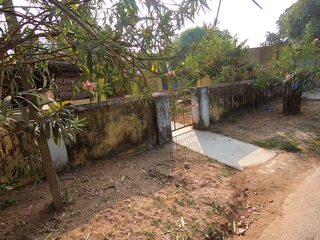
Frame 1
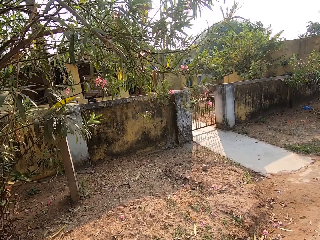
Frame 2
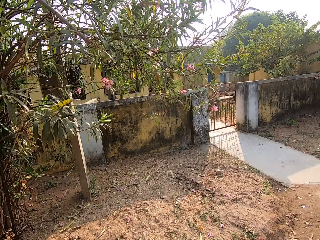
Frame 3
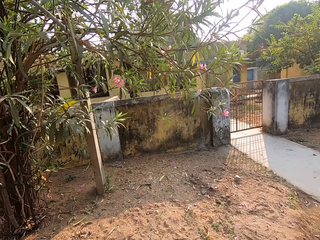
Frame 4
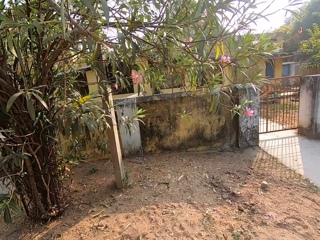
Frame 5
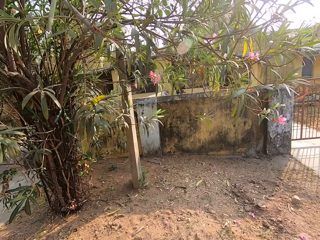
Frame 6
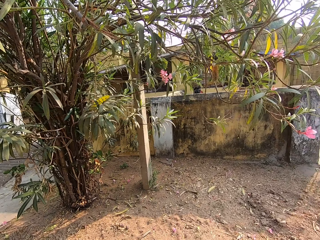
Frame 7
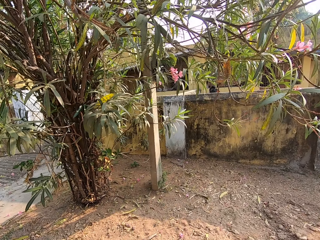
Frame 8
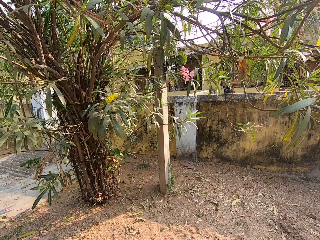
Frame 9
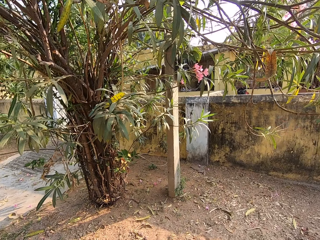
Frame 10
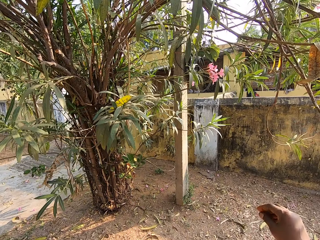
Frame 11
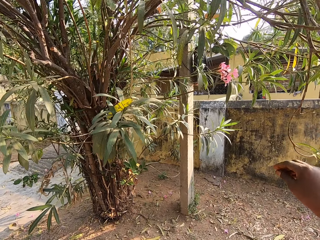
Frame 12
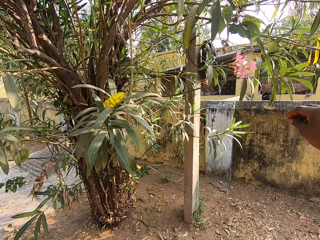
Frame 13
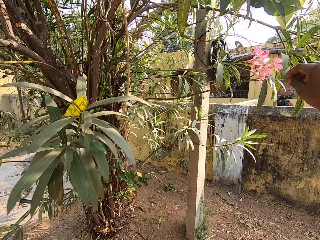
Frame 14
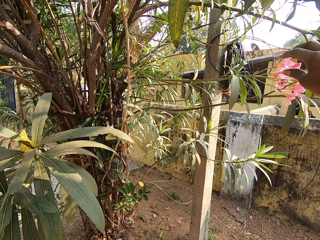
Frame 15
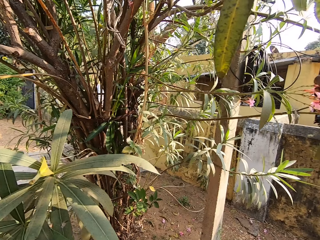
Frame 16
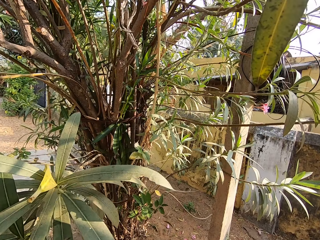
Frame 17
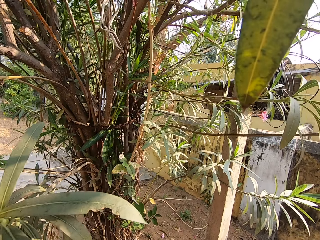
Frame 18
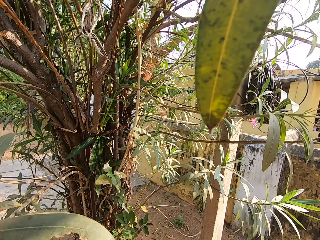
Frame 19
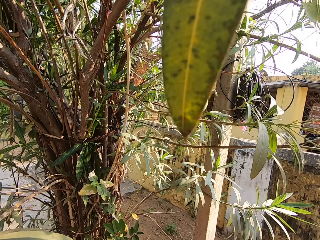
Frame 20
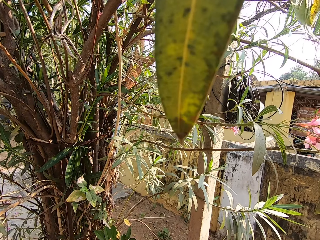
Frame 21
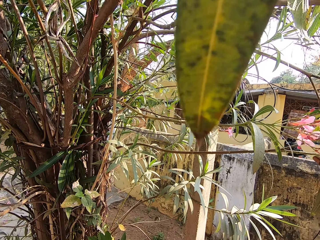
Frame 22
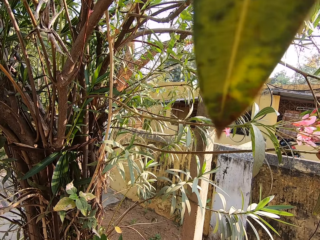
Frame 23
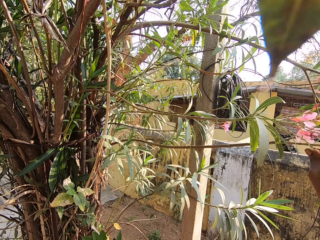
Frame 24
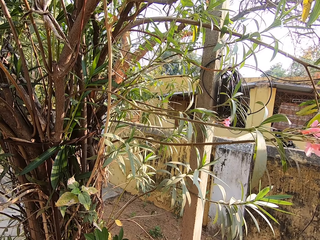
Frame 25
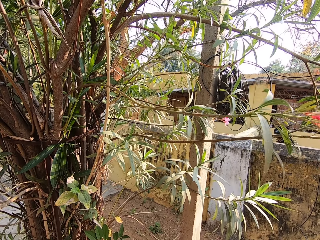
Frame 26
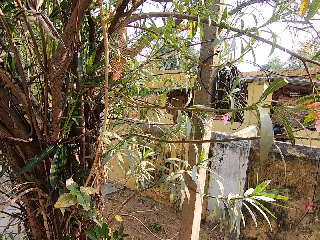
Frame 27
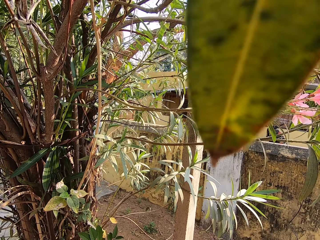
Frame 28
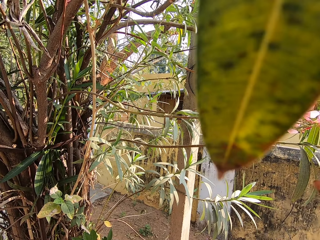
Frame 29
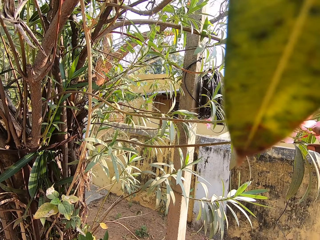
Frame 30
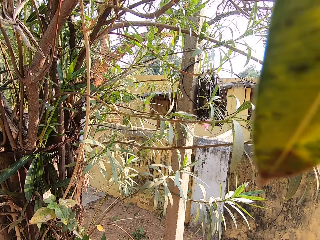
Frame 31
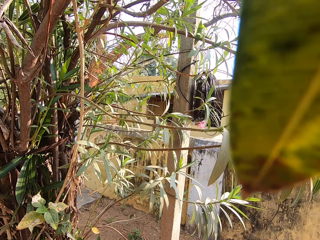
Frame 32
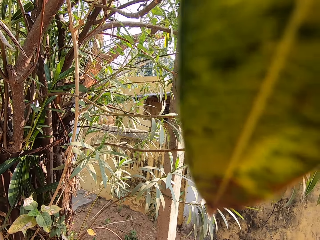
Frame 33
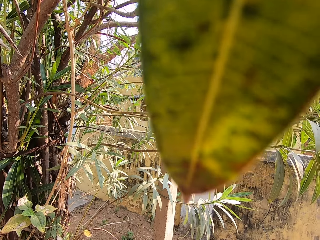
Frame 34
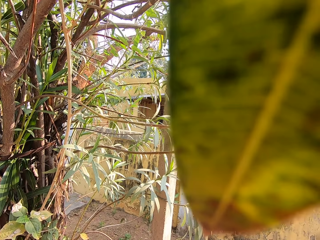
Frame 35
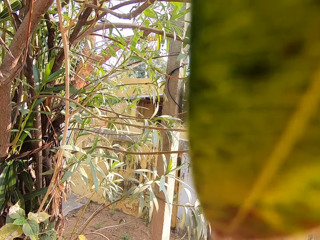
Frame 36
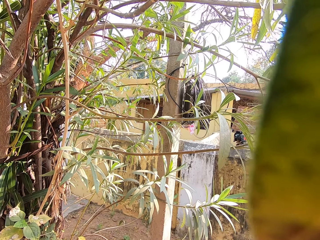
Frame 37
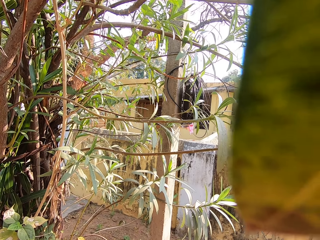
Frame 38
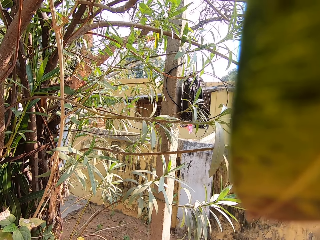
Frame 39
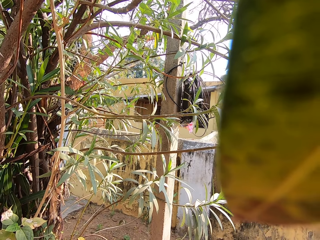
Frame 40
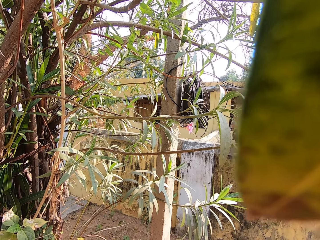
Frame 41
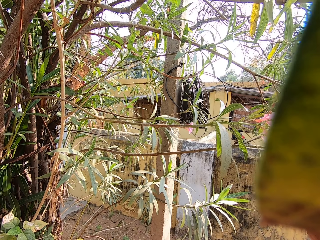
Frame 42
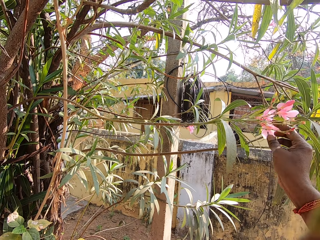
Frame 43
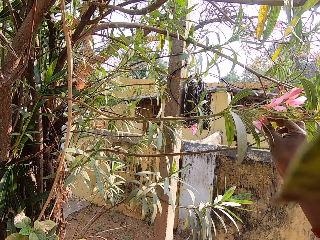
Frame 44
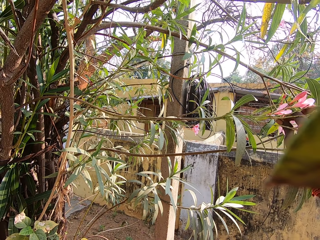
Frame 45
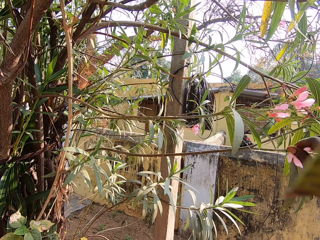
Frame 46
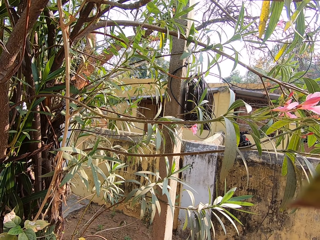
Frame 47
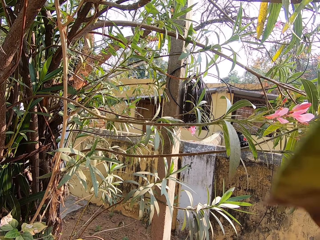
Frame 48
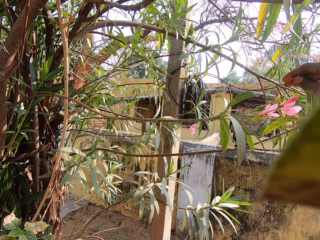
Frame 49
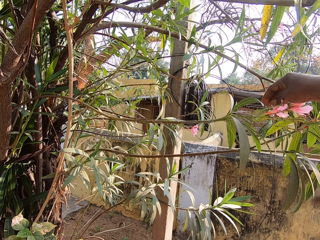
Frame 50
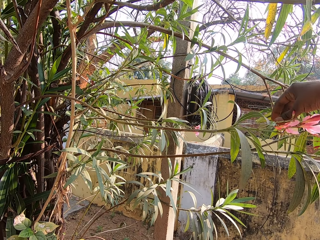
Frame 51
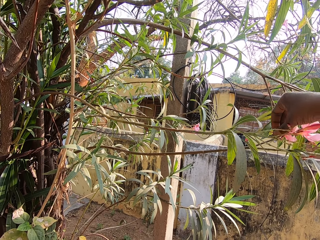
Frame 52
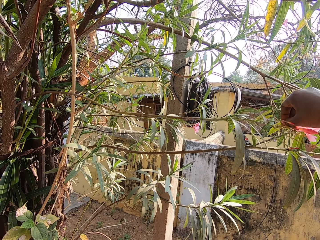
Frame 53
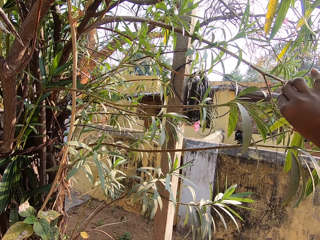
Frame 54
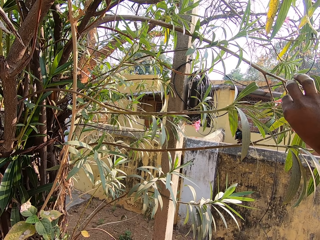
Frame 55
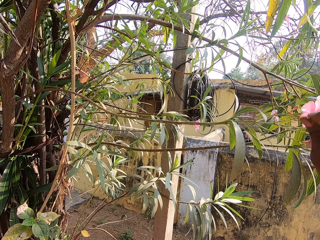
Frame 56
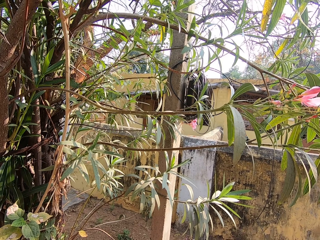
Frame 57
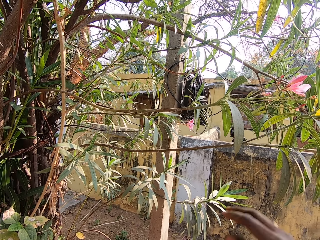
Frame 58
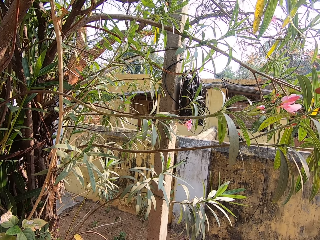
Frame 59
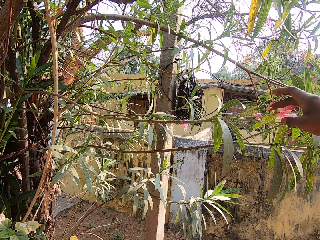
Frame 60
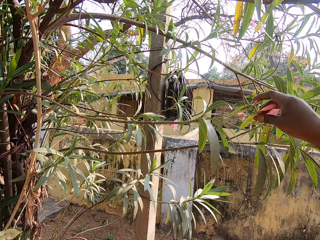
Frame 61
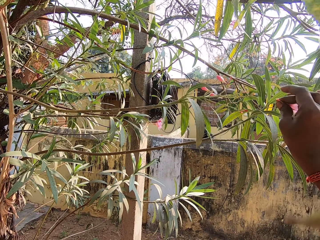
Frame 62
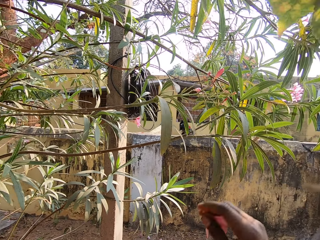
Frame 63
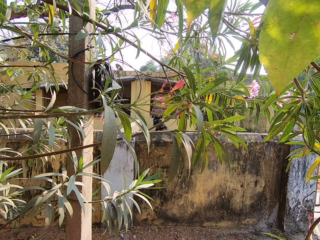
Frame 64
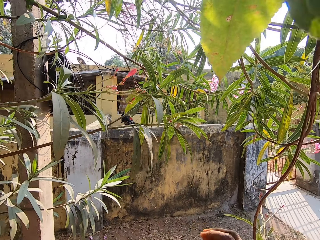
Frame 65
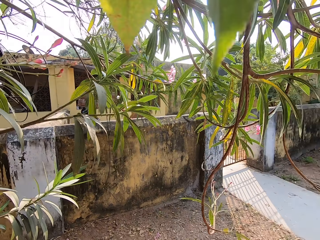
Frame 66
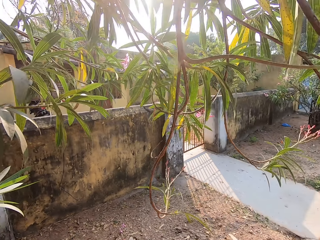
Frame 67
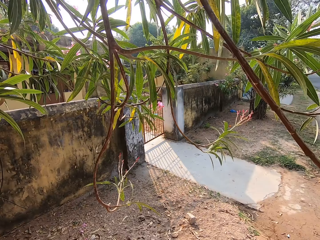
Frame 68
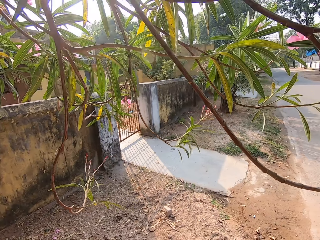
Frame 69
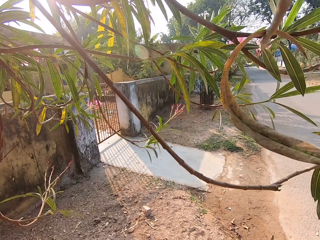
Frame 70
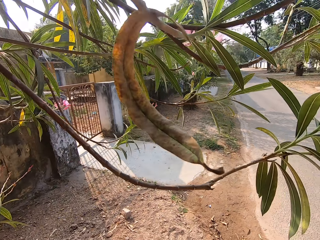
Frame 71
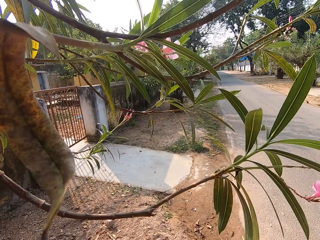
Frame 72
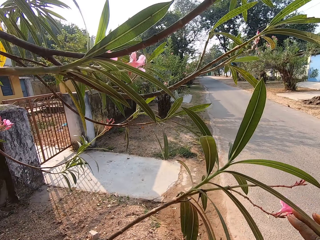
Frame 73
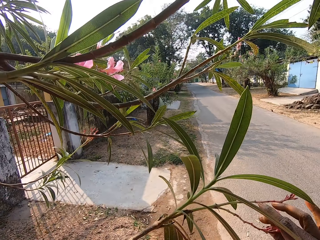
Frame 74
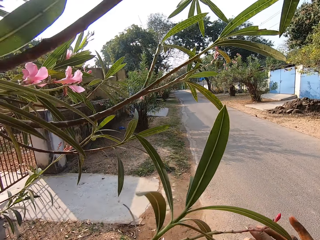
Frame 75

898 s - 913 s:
The camera wearer plucks flower petals from the tree with his right hand. He places the petals in the basket in his left hand with his right hand. He plucks a petal from the tree with his right hand. He places the petal in the basket in his left hand with his right hand. He plucks petals from the tree with his right hand. He places the petals in the basket in his left hand with his right hand. He plucks petals from the tree with his right hand. He places the petals in the basket in his left hand with his right hand.

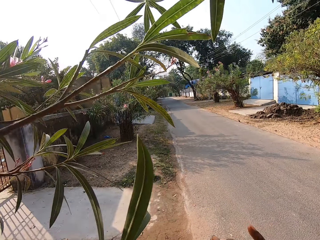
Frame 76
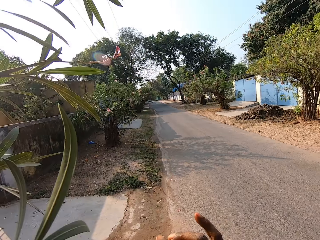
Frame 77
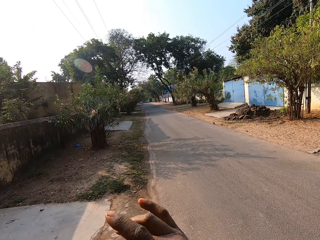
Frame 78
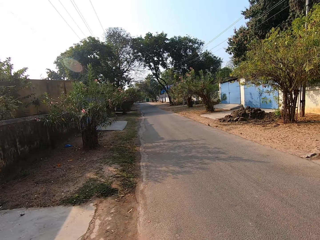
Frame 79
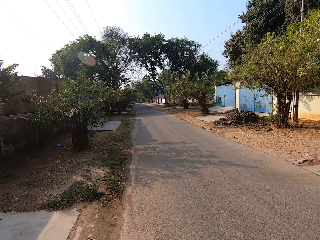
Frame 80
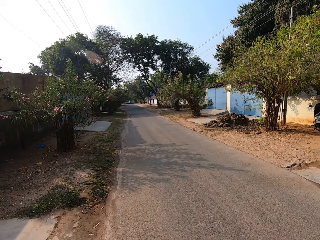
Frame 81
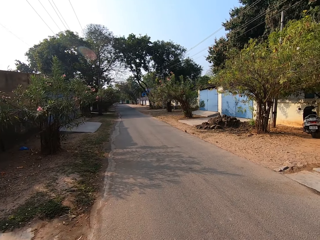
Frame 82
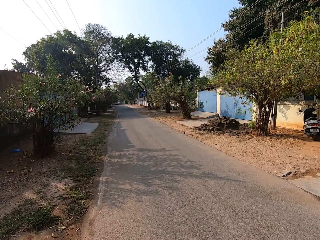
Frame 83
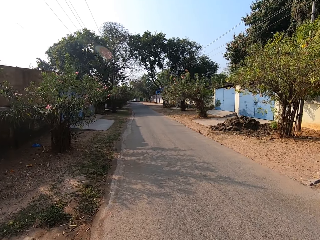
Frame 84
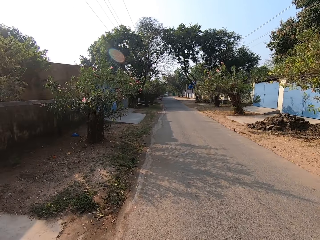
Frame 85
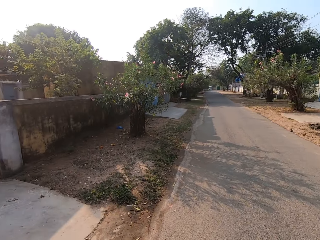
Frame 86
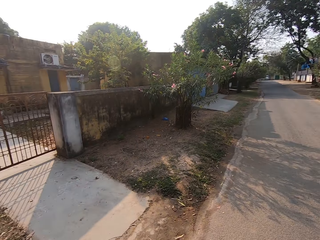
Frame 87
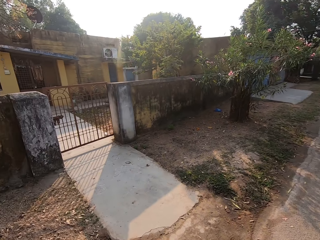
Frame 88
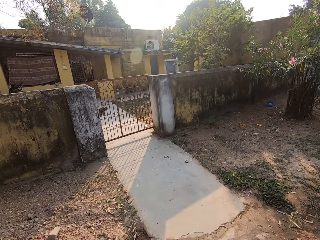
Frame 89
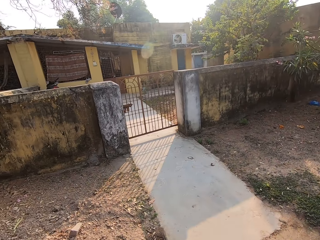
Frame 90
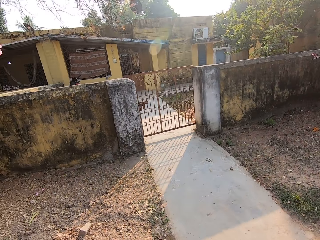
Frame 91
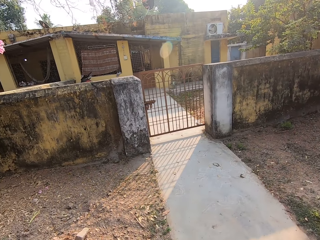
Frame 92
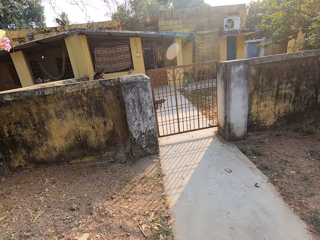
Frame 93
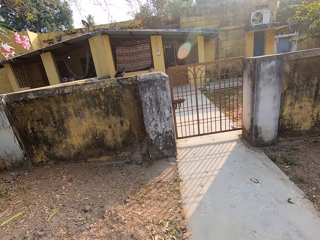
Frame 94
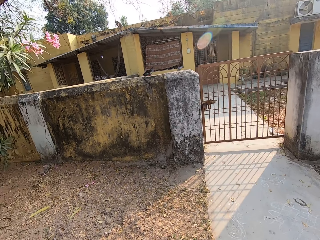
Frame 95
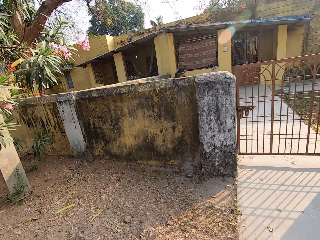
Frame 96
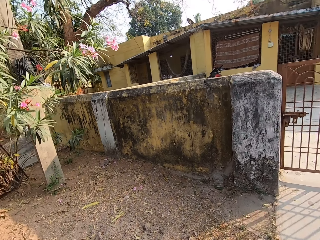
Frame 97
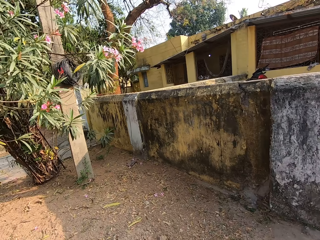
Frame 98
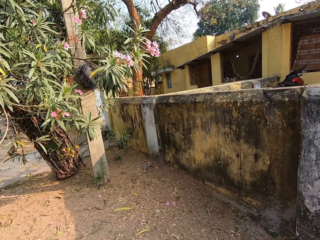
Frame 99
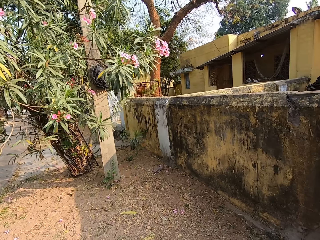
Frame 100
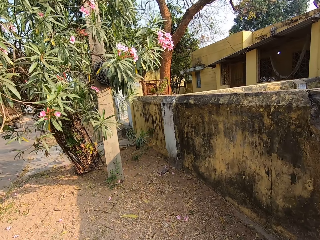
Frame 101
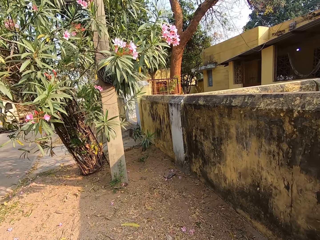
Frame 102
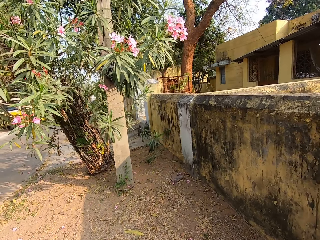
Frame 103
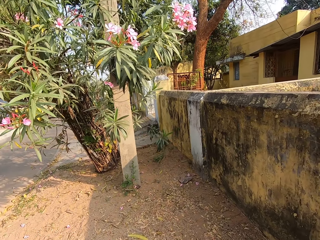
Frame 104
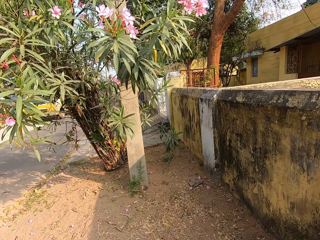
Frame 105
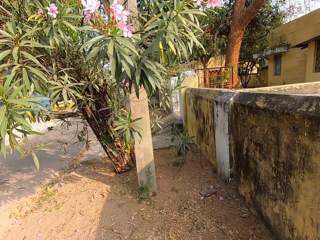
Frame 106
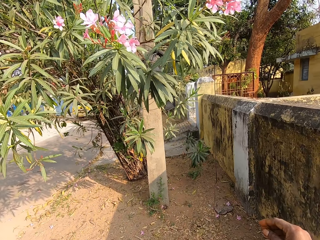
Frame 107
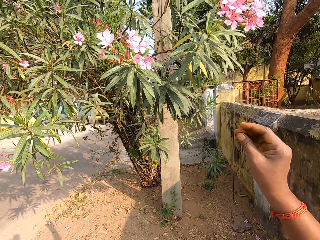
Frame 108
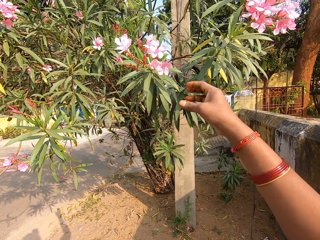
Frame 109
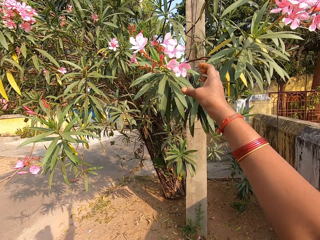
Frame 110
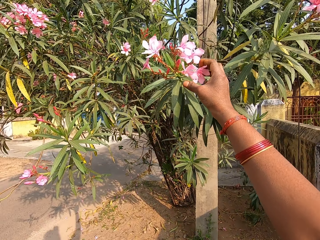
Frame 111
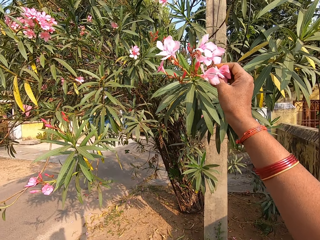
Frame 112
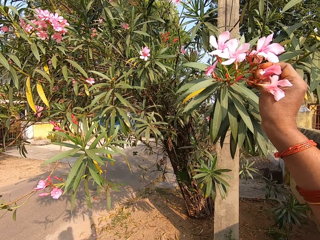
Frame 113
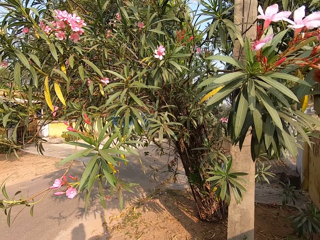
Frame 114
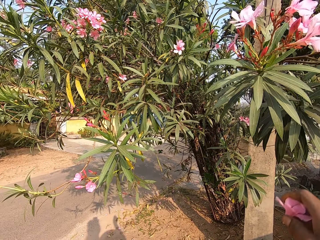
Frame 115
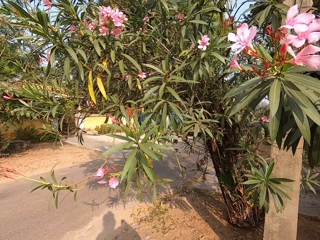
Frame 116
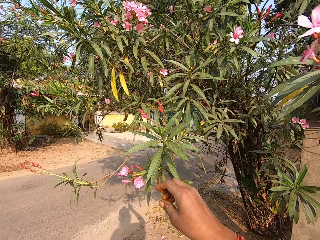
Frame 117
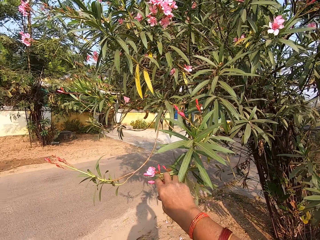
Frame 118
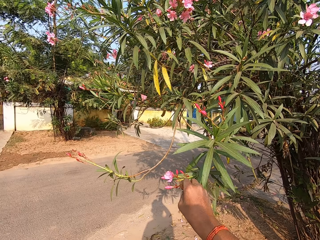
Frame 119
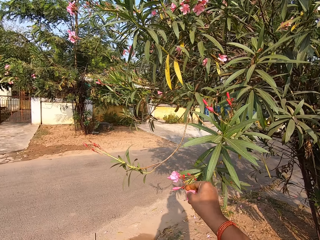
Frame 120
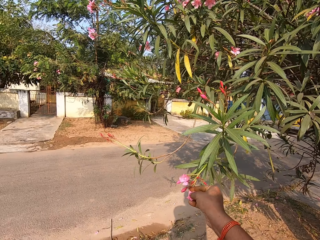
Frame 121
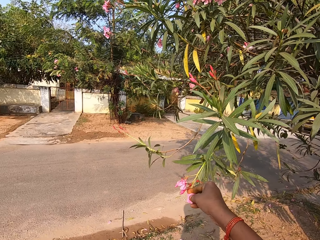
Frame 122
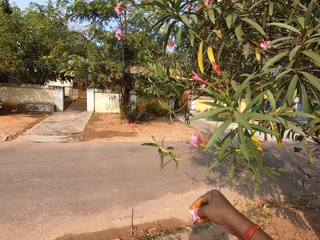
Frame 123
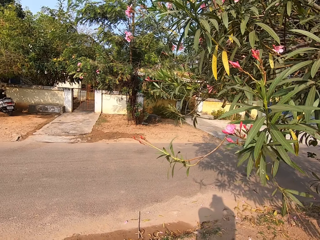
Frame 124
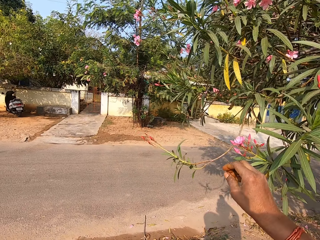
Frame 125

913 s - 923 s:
The camera wearer plucks a petal from the tree with his right hand. He plucks petals from the tree with his right hand. He places the petals in the basket in his left hand with his right hand. He plucks petals from the tree with his right hand.
